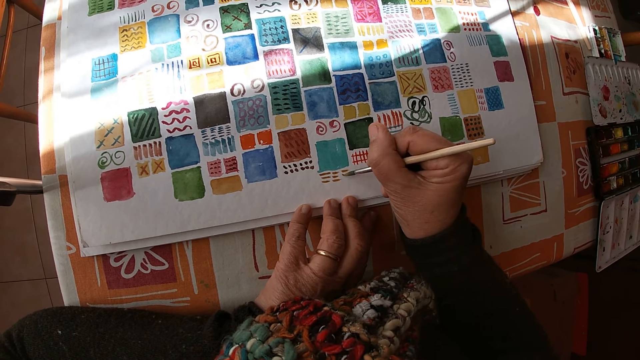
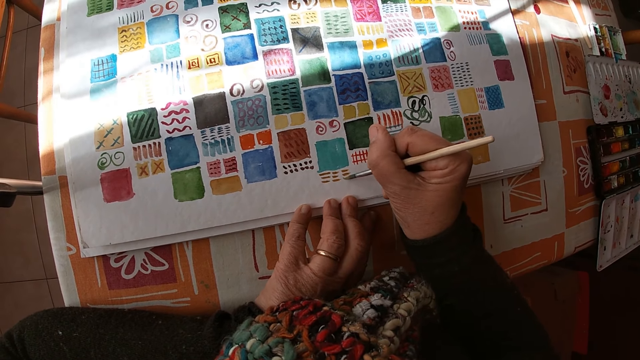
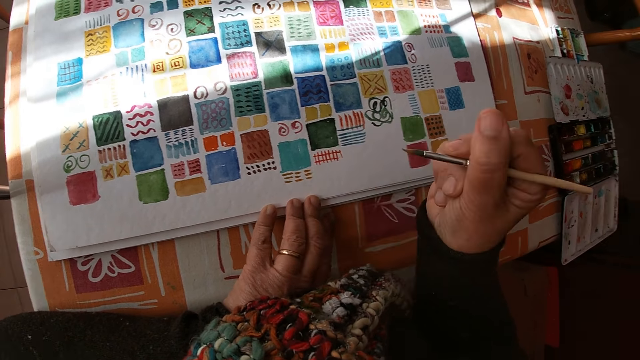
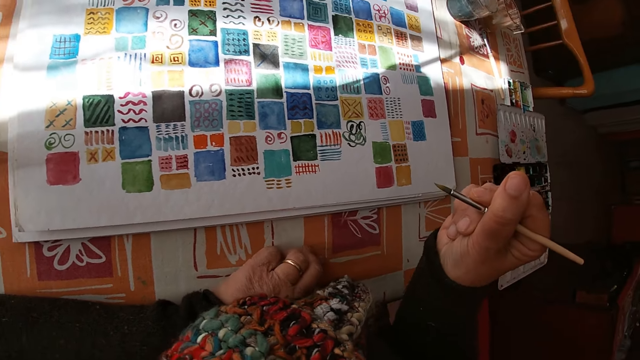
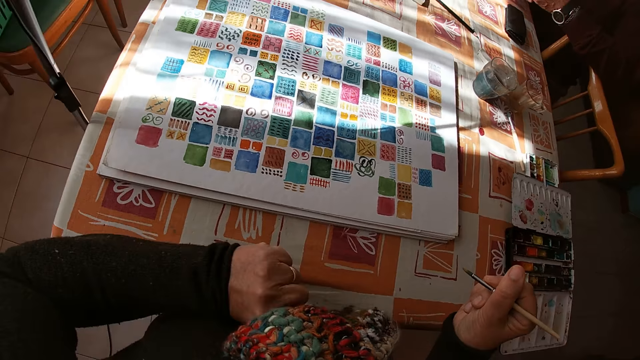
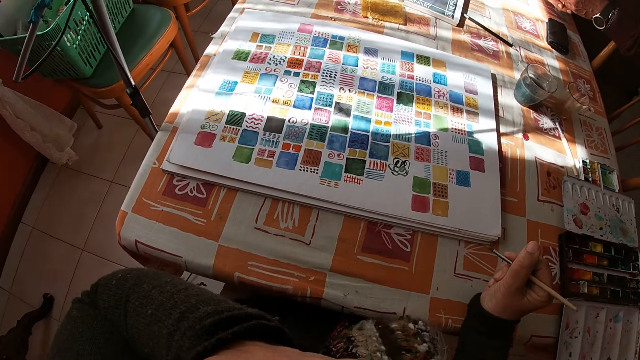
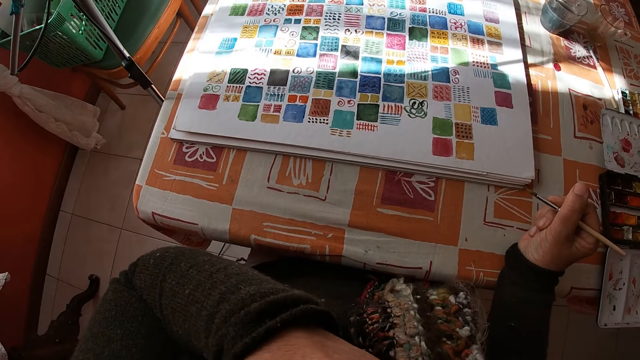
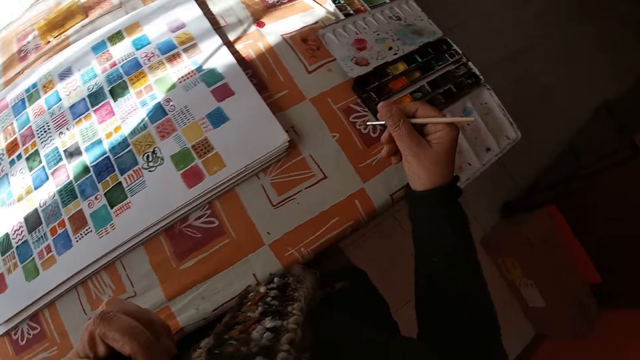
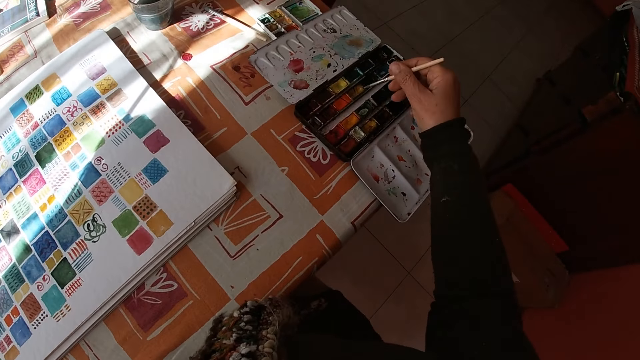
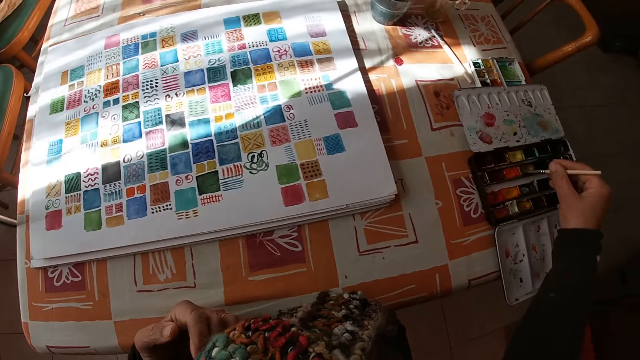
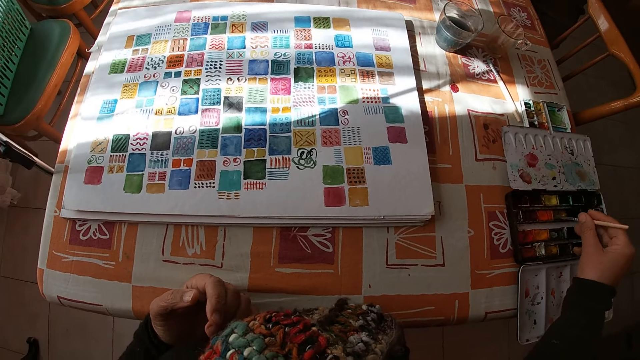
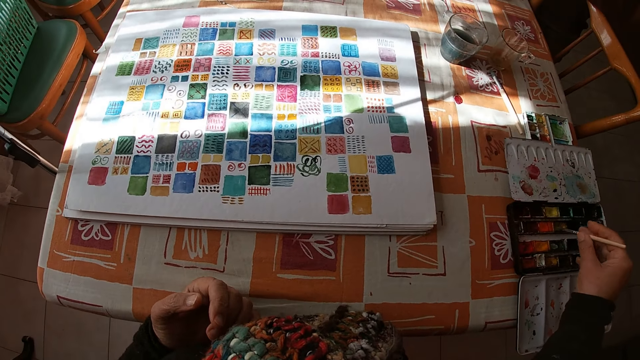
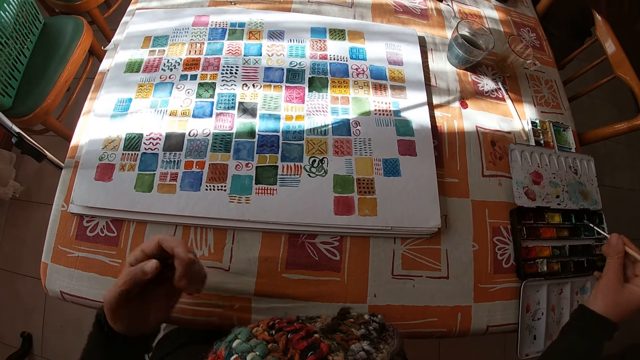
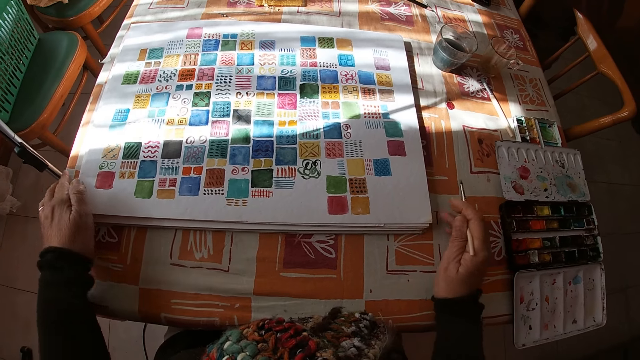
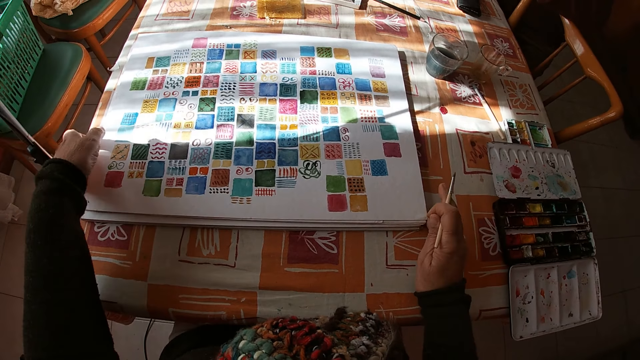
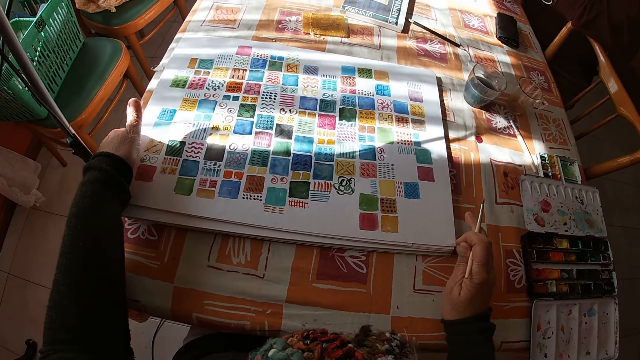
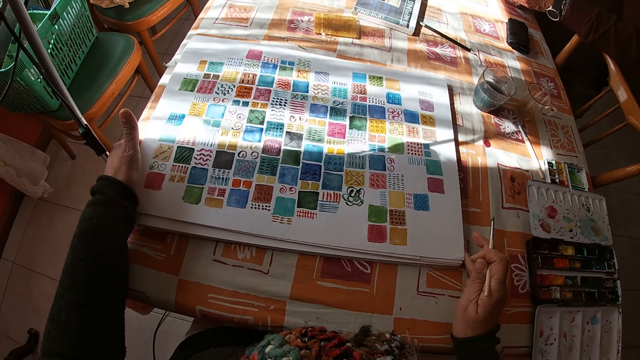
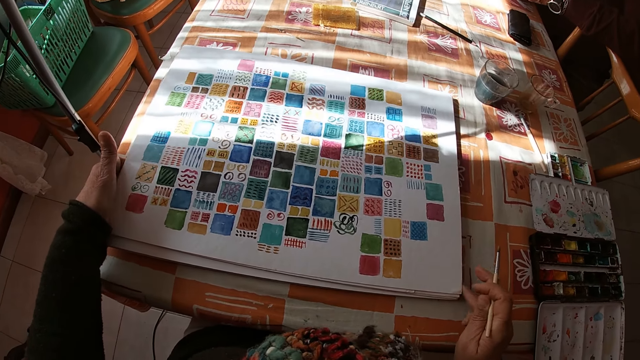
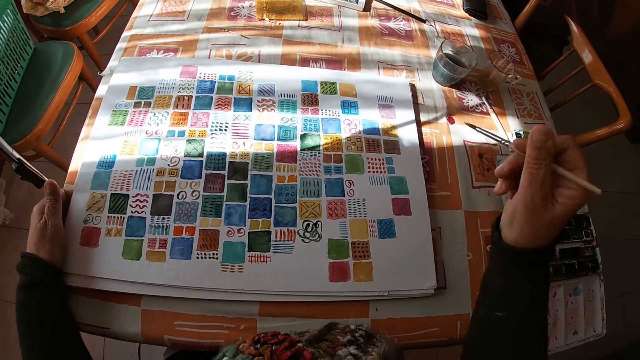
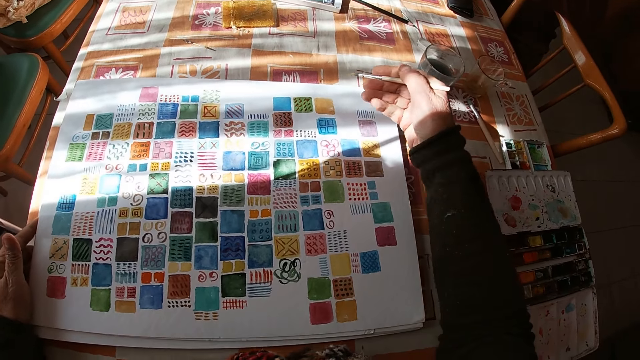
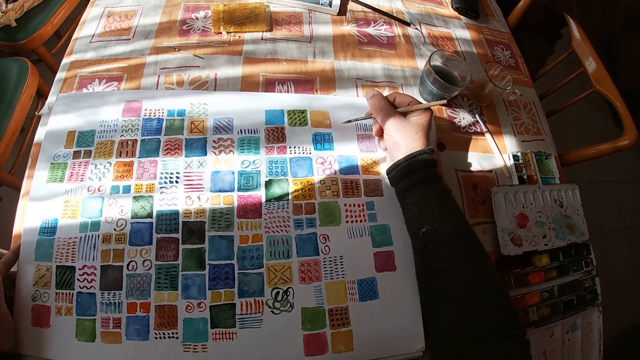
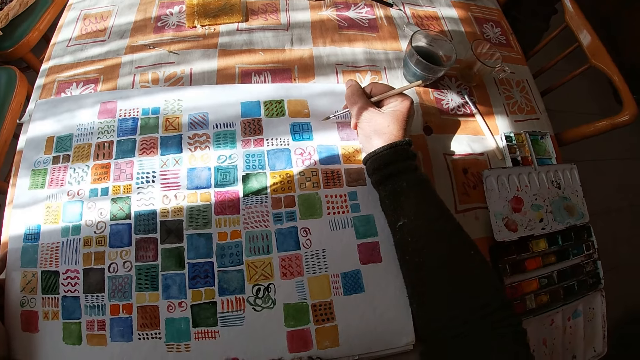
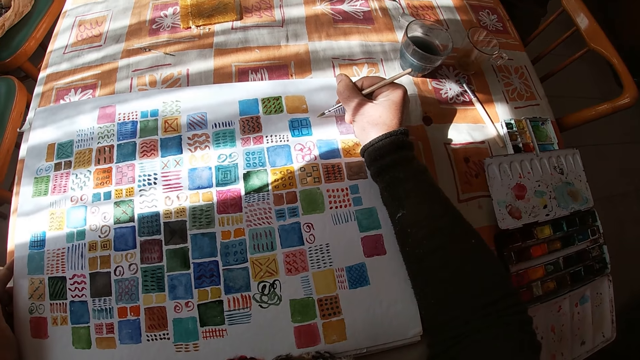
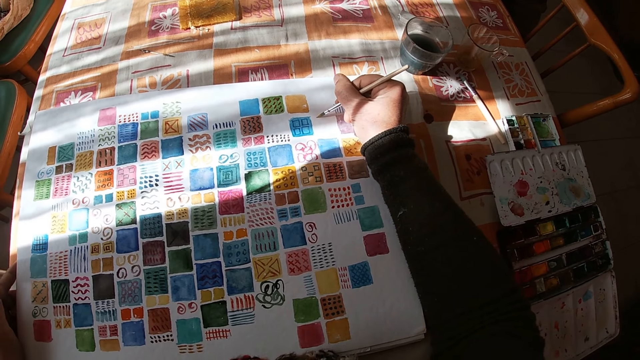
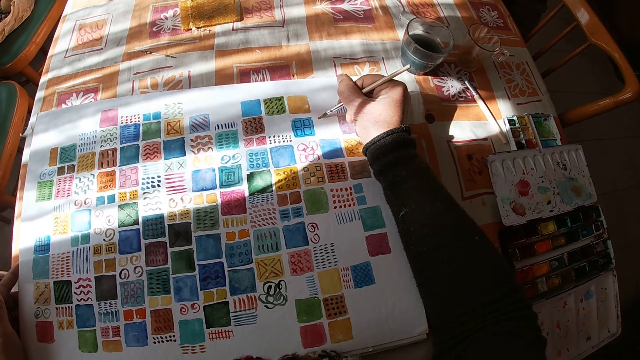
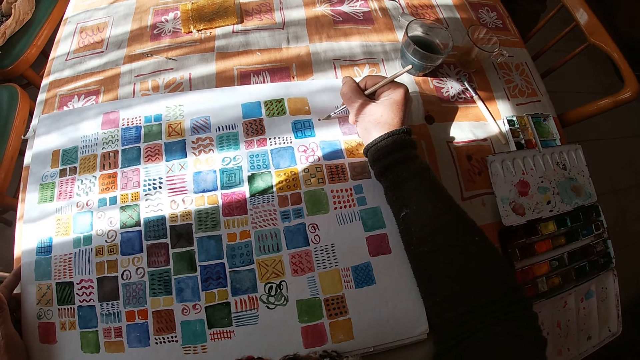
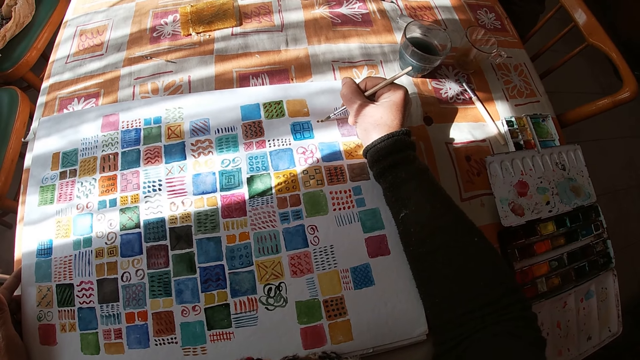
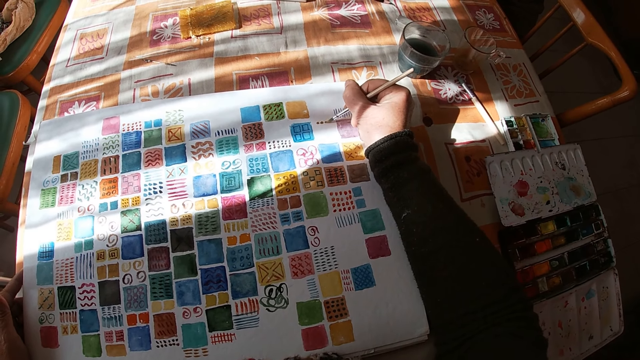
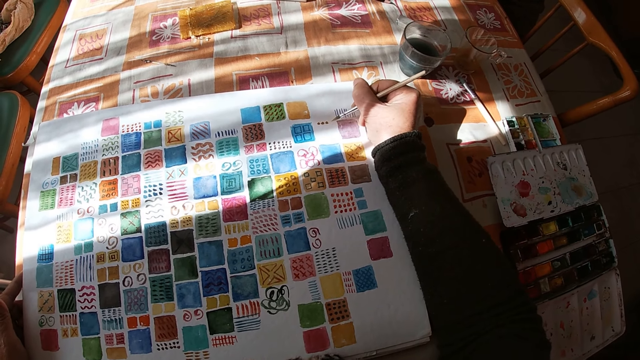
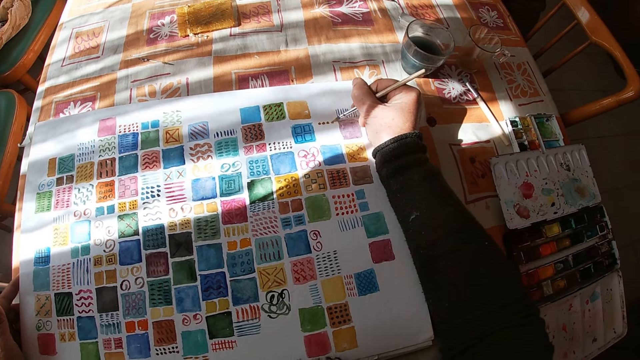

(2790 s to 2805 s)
The camera wearer places her left hand on the table. She holds the paint brush. She lifts the hand. She touches her neck with her left hand. She places her right hand on the table. She drops her left hand. She dips the paint brush in the color palette on the table with her right hand. She adjusts the canvas pad on the table with both hands. She holds the drawing. She moves the drawing. She holds the drawing again. She paints on the canvas pad on the table with the paint brush in her right hand.

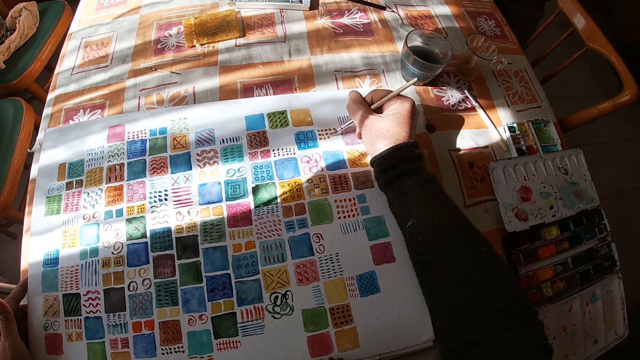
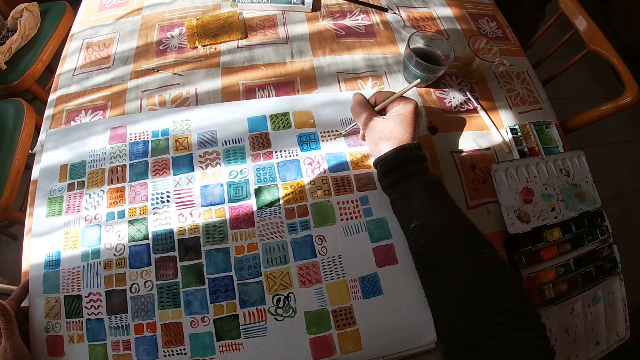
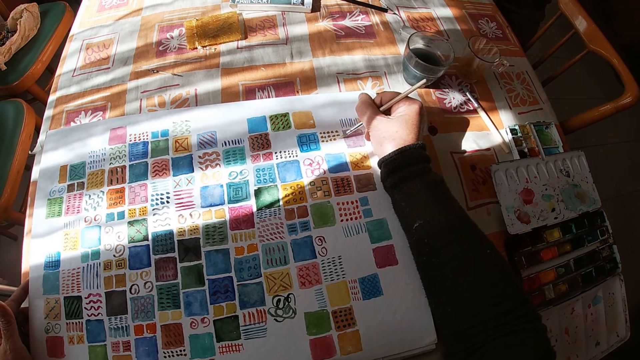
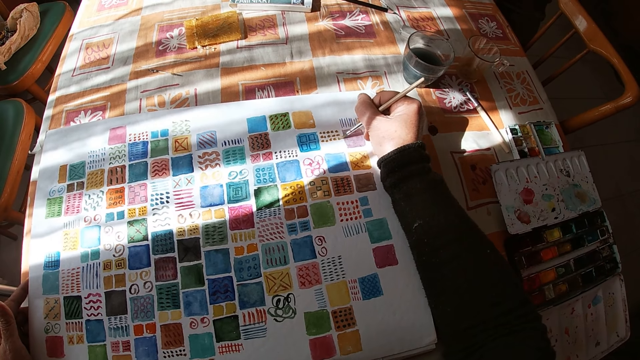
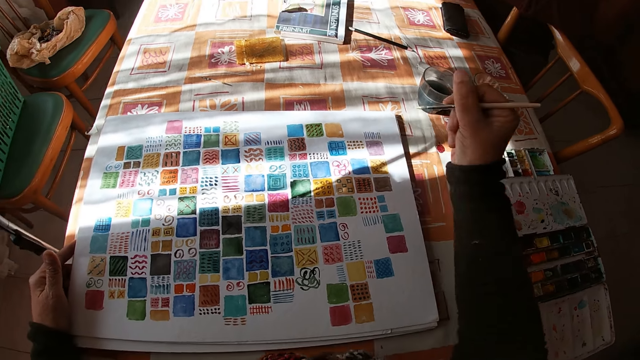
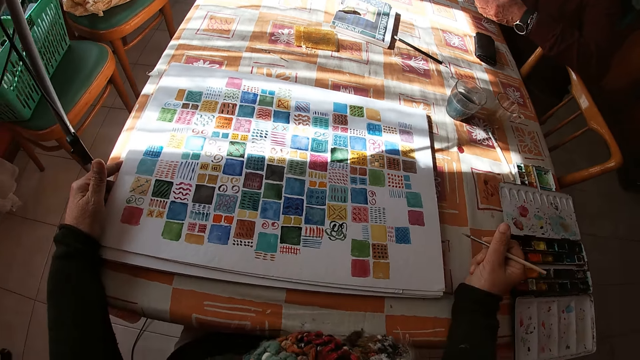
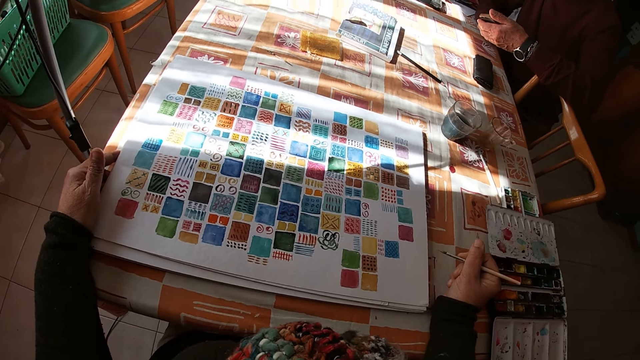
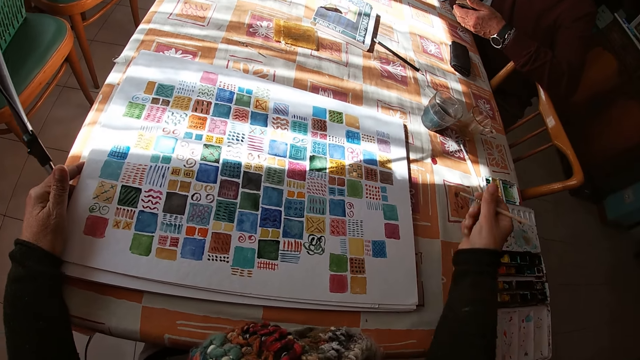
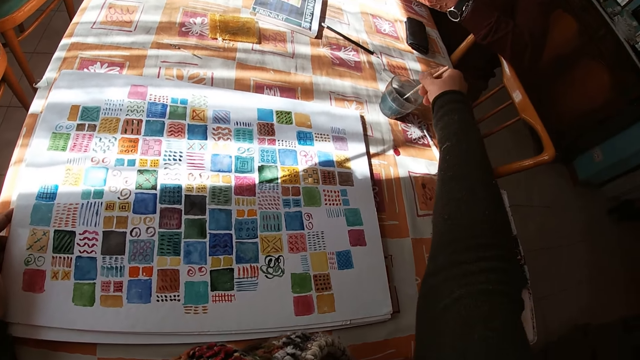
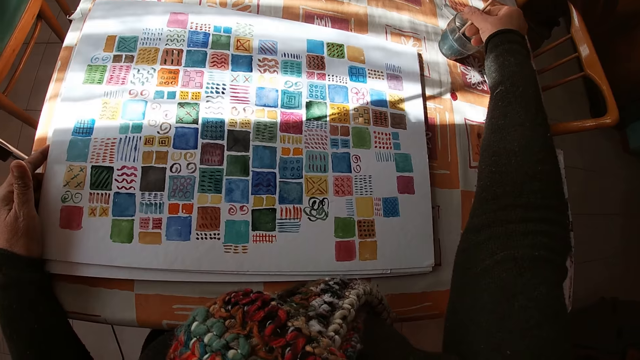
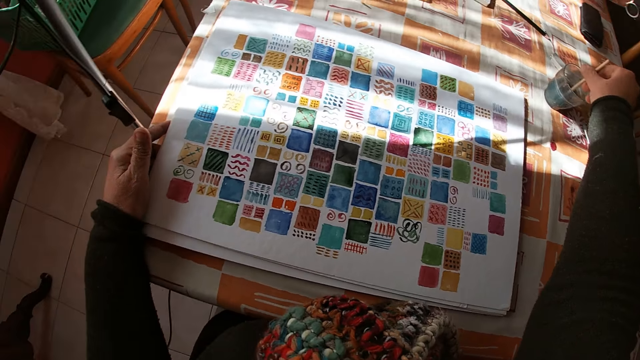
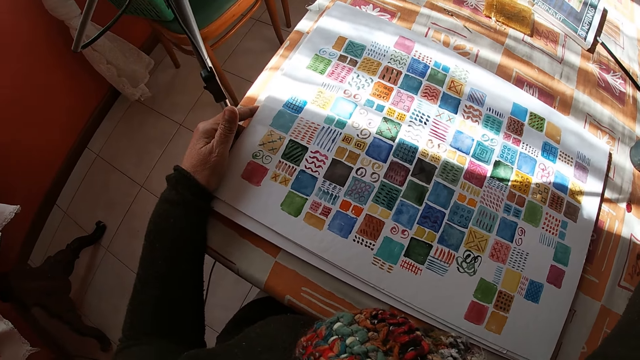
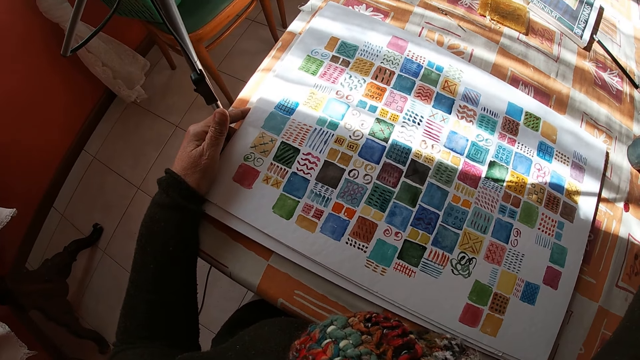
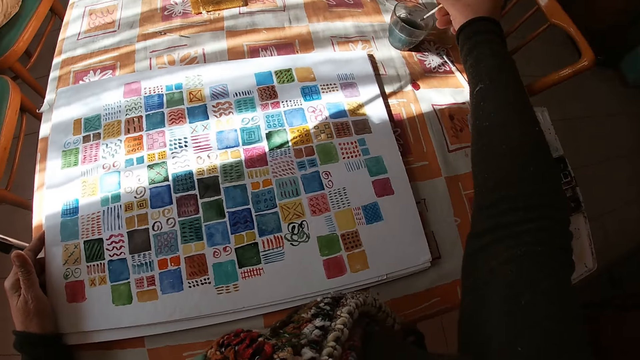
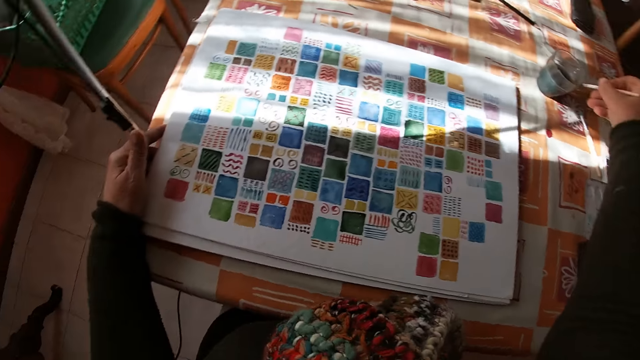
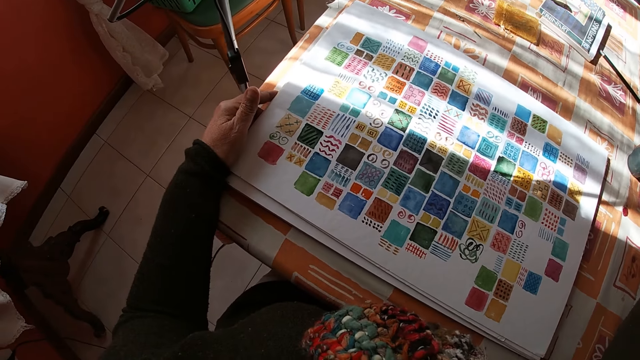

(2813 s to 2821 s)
The camera wearer places her right hand on the table. She holds the paint brush. She looks at the drawing. She rinses the paint brush in the bowl of water on the table with her right hand.
